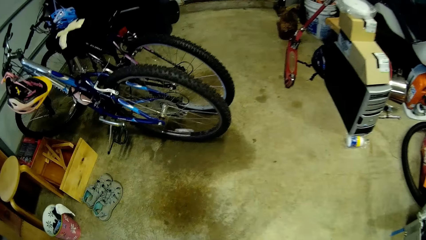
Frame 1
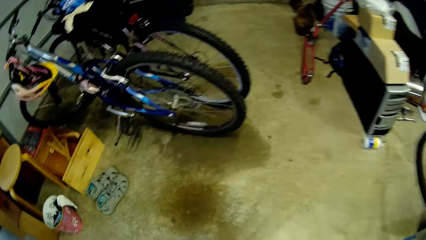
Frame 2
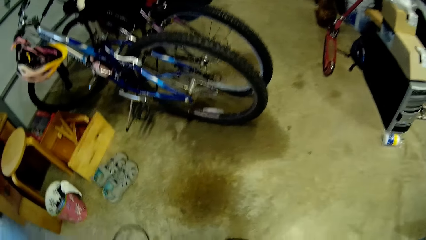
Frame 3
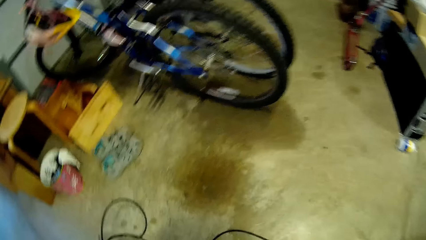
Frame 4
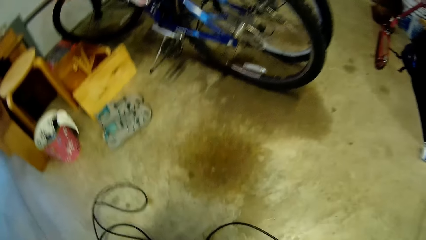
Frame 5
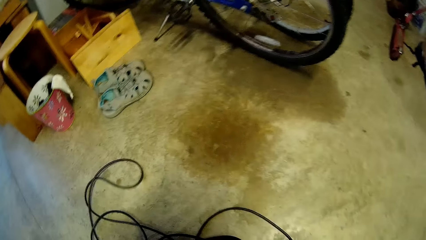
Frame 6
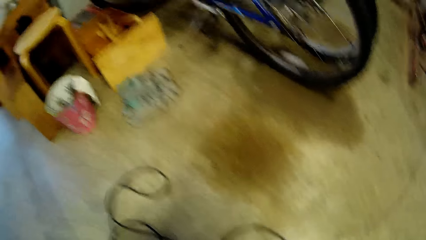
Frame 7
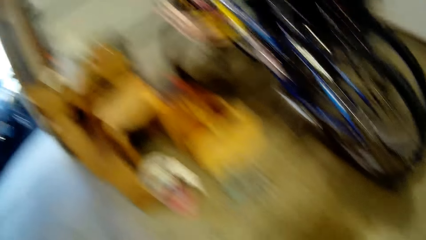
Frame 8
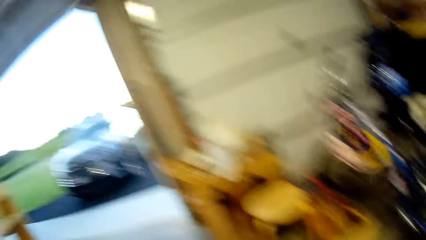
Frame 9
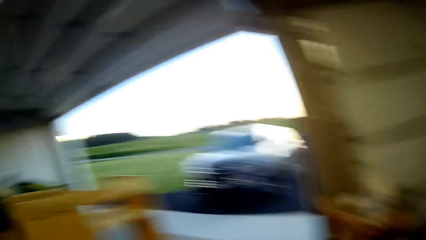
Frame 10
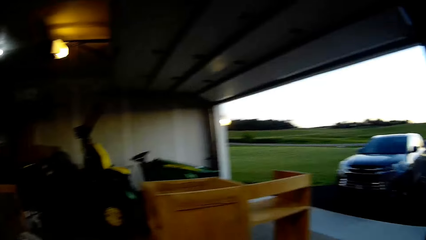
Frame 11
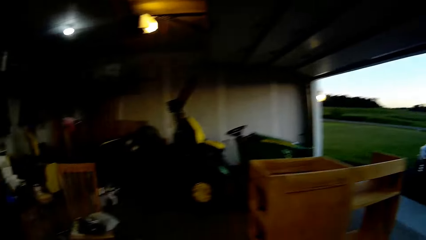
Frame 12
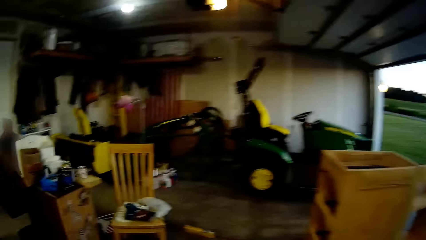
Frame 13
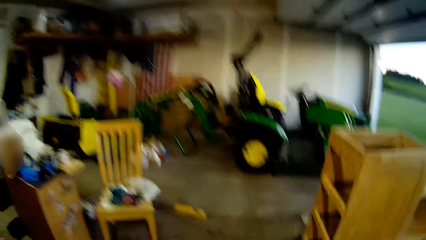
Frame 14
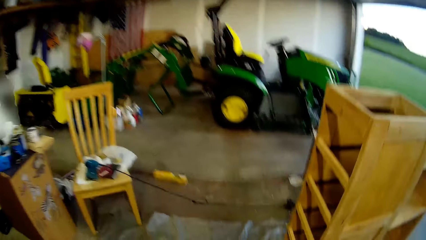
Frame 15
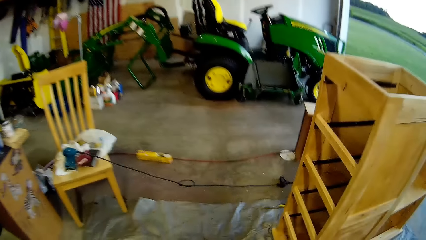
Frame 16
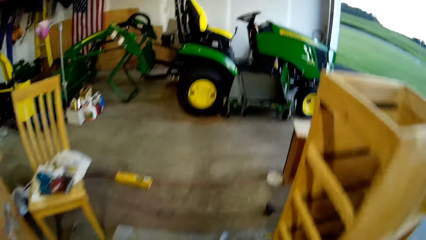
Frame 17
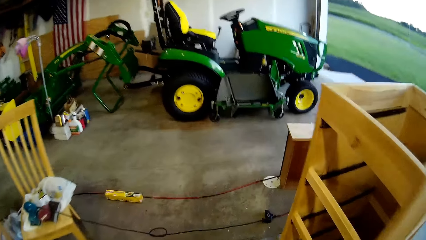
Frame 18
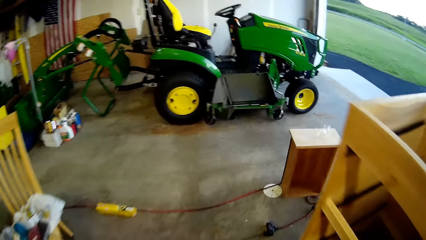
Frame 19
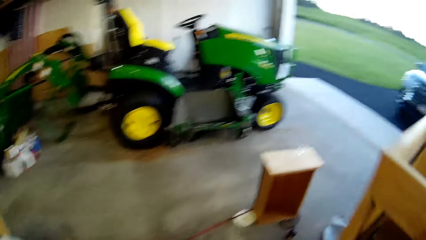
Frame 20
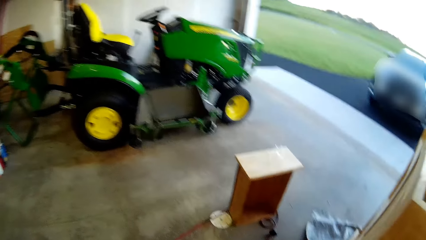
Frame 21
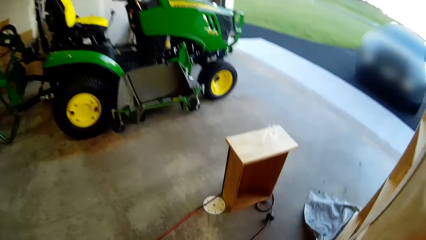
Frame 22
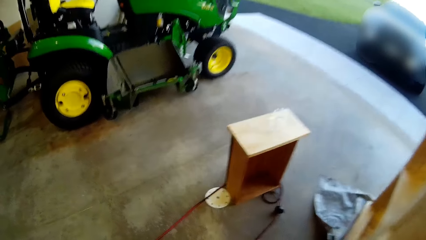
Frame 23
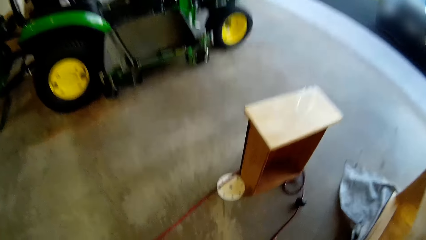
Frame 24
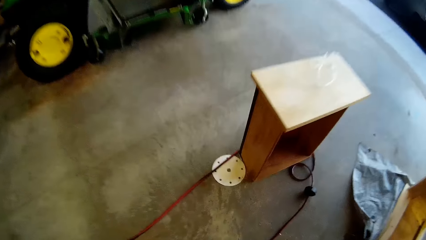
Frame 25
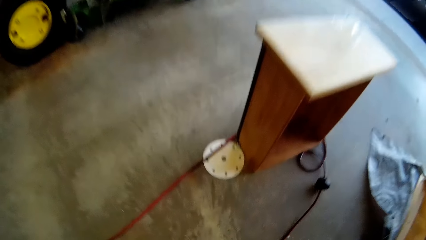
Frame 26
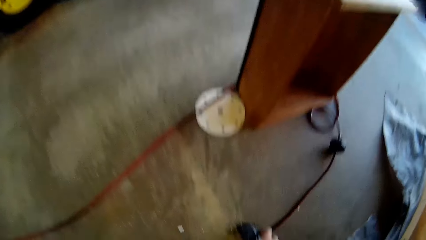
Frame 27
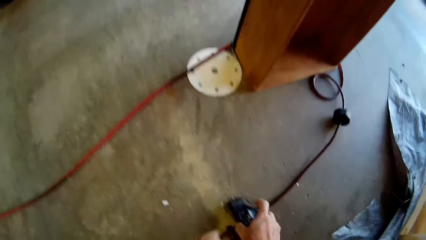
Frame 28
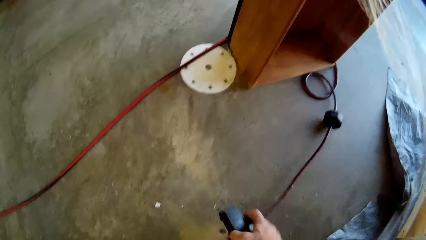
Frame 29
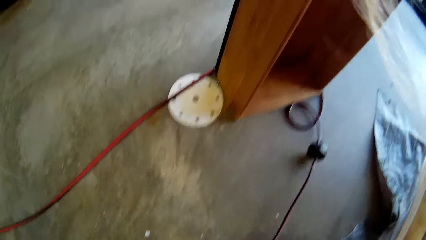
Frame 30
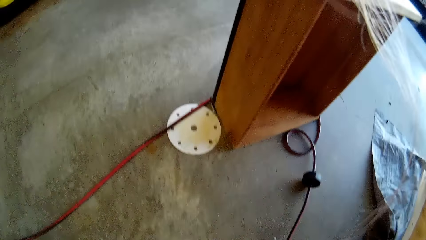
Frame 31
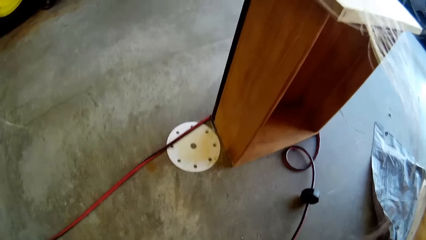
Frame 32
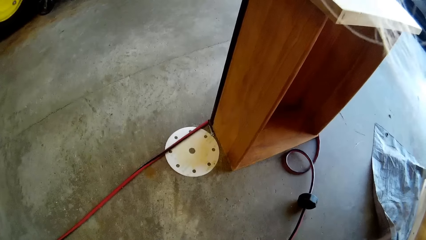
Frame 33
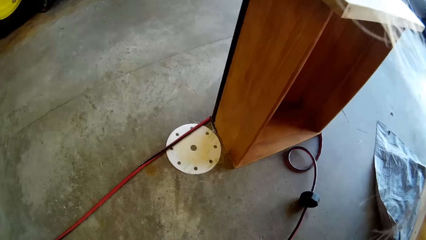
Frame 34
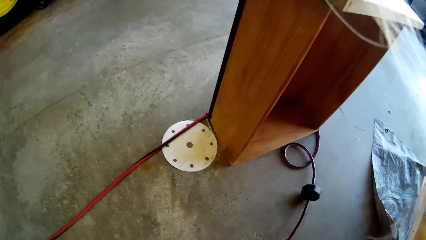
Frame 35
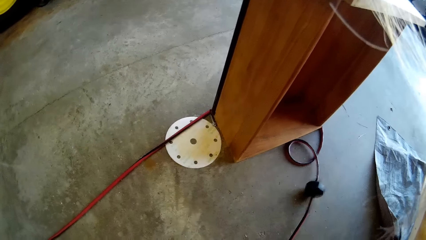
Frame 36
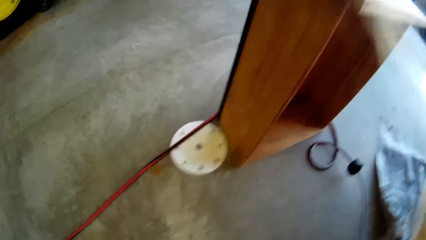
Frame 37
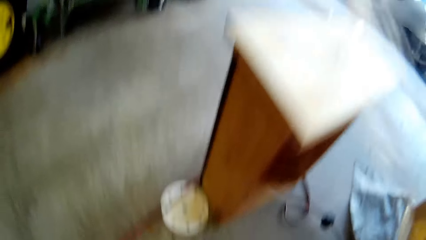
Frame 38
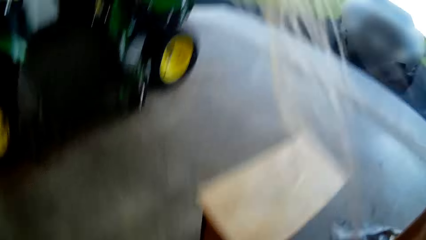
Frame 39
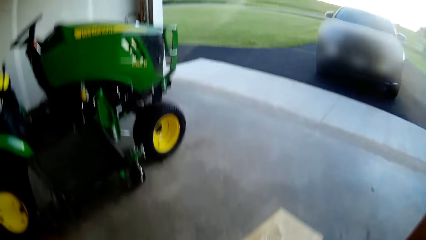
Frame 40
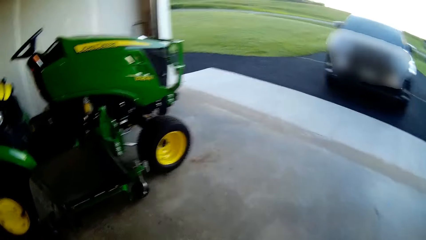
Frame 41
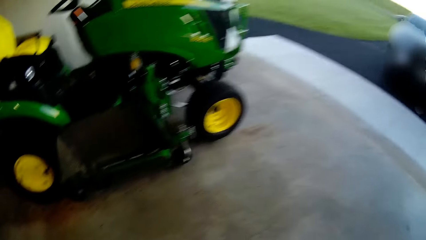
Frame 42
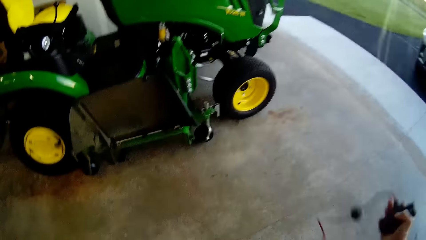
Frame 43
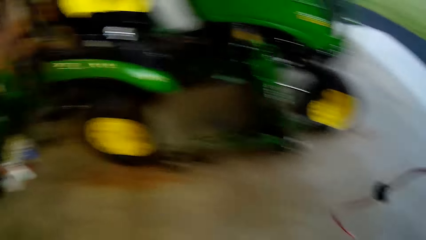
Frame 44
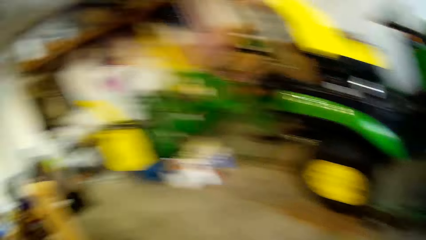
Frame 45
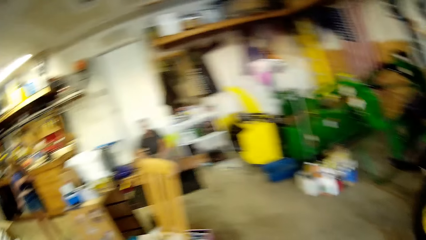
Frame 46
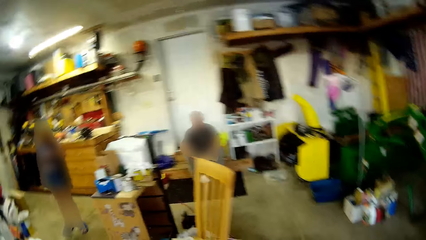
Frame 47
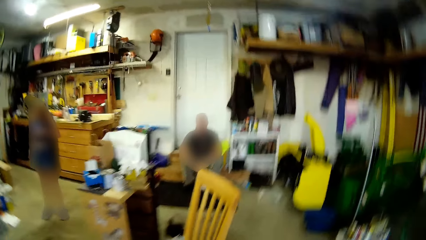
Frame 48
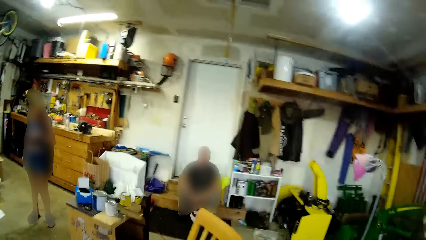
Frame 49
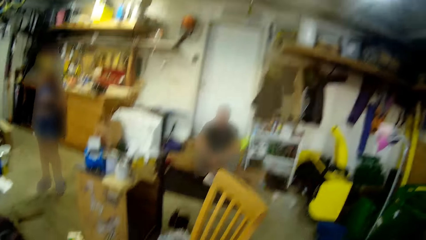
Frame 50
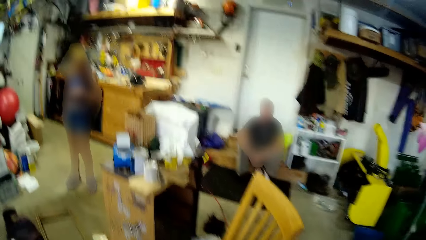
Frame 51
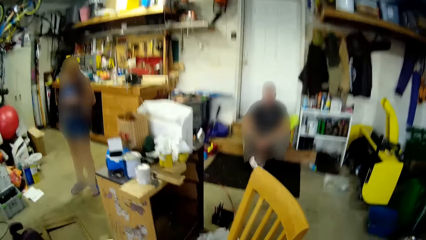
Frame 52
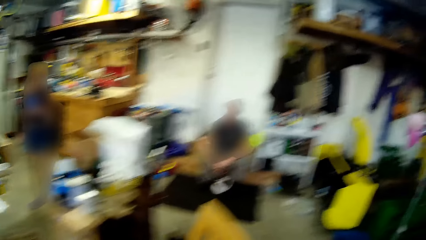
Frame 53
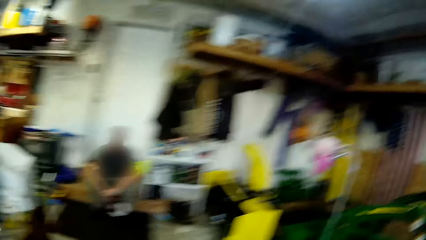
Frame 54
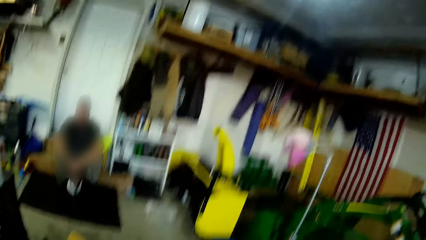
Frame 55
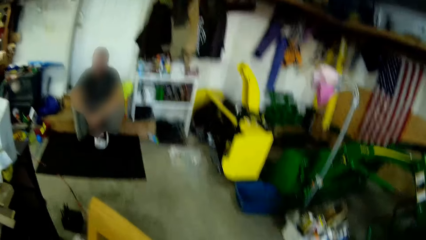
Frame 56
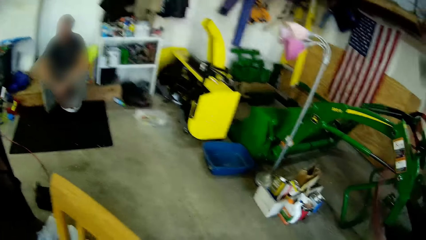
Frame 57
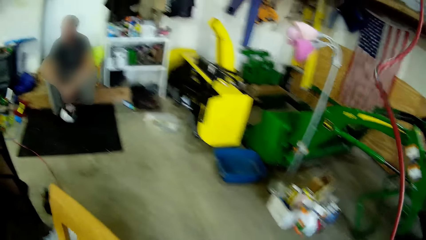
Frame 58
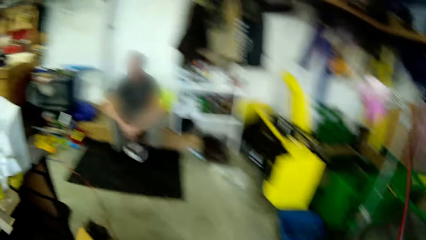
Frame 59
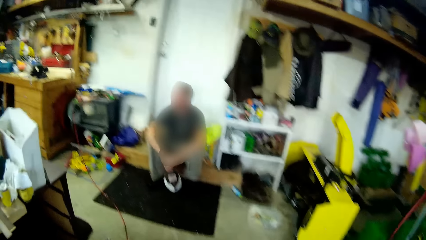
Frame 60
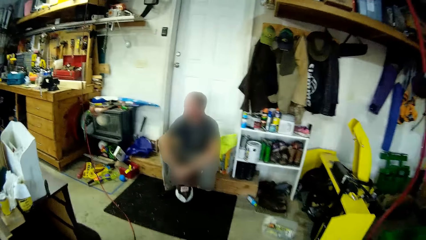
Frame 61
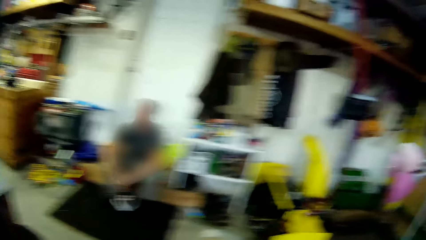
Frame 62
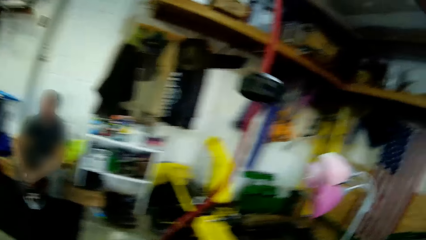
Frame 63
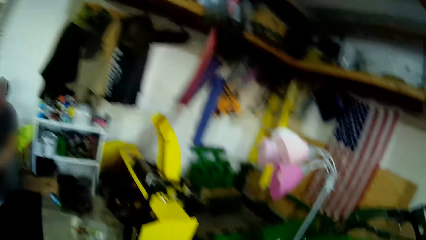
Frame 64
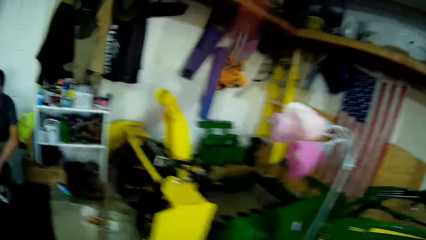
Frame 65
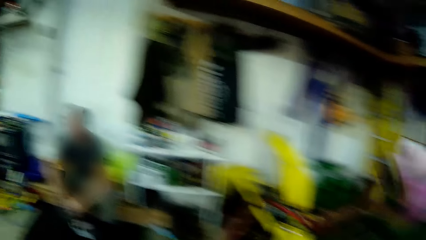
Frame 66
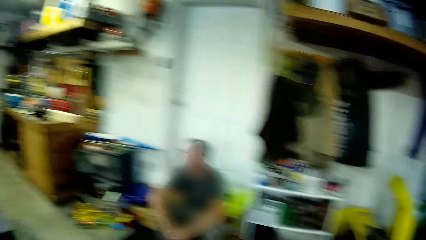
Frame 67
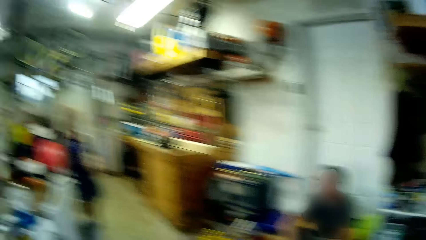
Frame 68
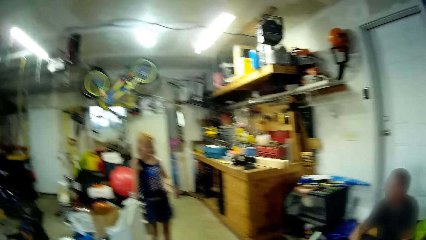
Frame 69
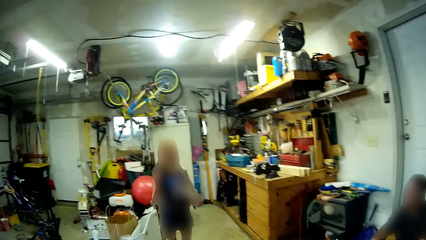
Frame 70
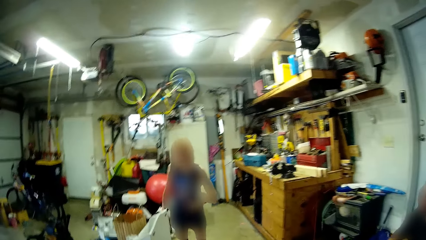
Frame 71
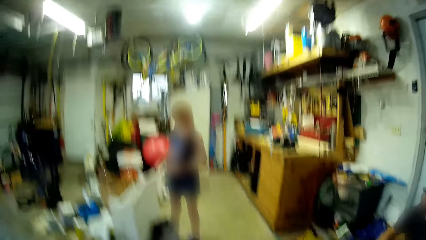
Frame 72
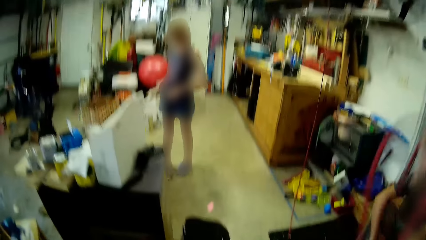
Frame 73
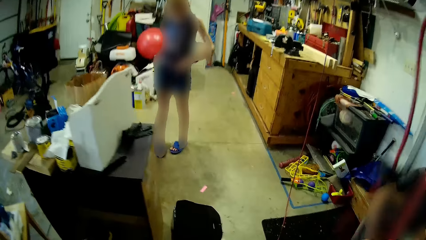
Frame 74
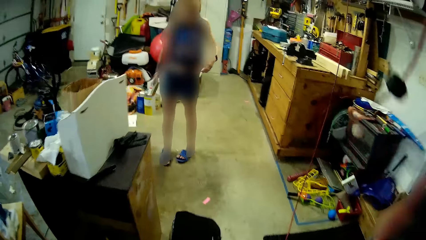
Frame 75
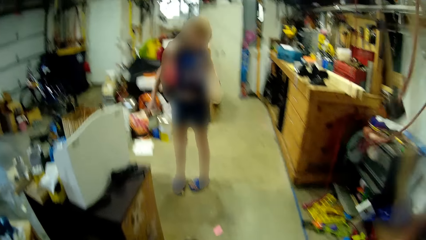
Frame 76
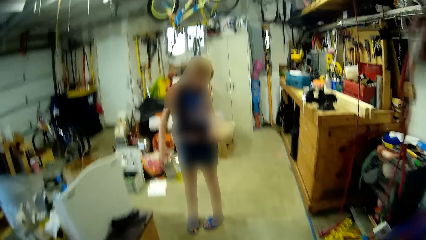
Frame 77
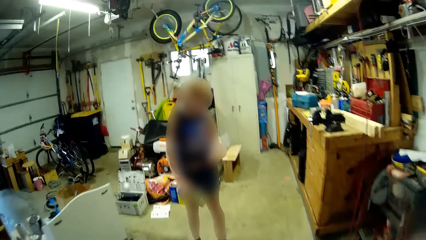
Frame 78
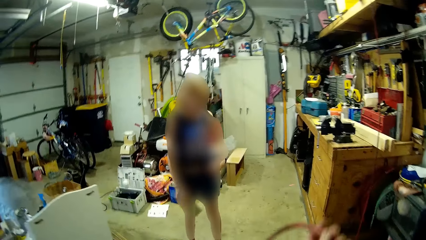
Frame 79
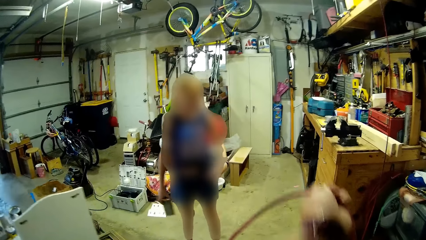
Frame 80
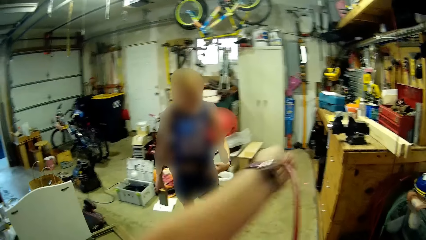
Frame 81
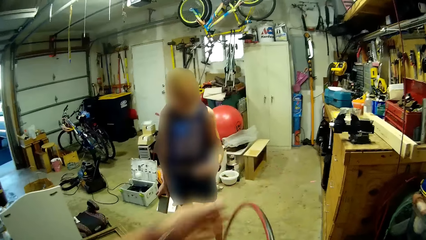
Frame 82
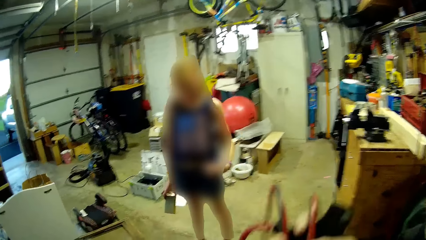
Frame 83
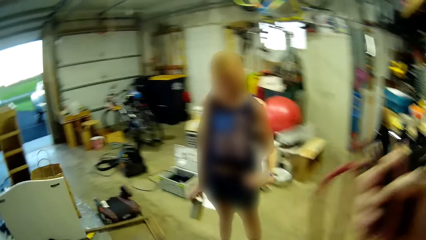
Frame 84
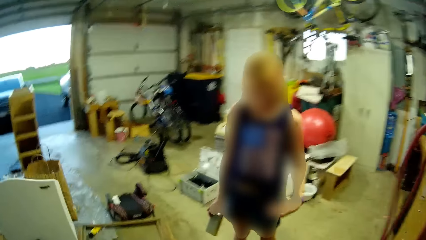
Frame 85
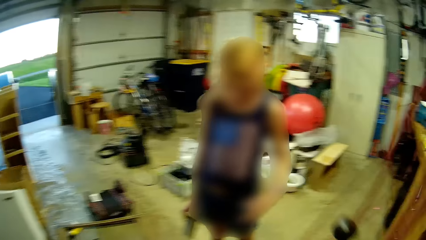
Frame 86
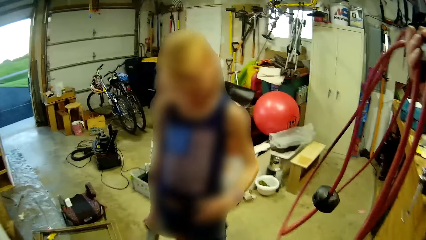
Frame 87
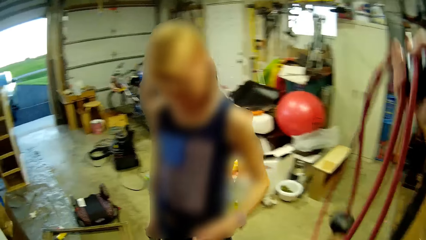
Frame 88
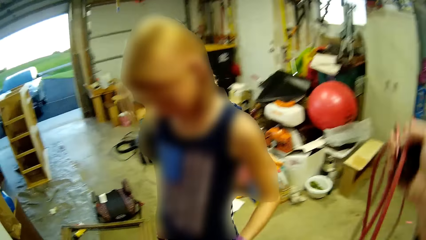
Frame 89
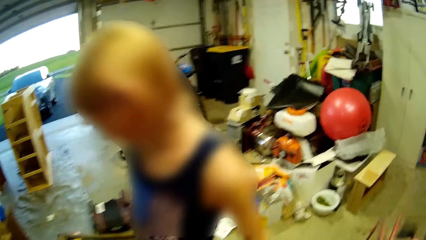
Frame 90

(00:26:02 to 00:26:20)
The camera wearer talks and walks. They pick up a plug or cable from the floor. They look around. They talk to a lady and walk around. They fold the cable.
